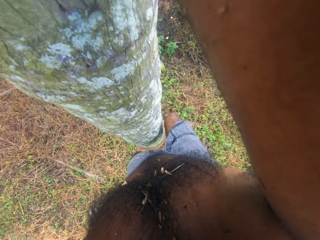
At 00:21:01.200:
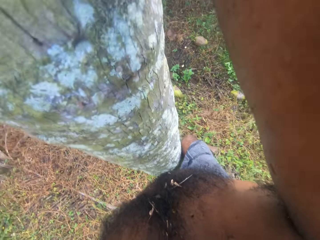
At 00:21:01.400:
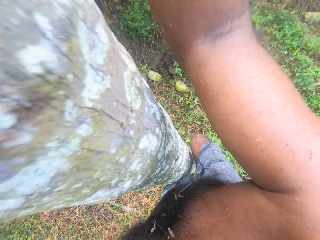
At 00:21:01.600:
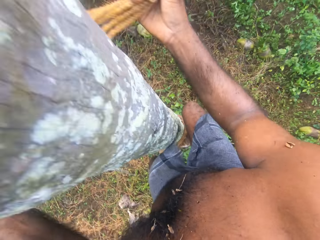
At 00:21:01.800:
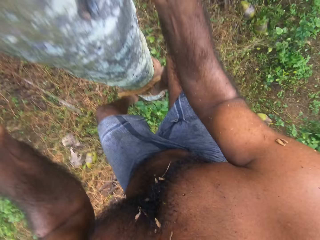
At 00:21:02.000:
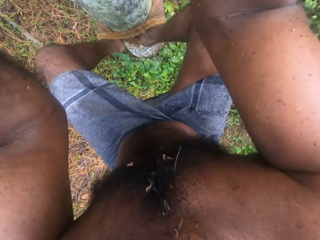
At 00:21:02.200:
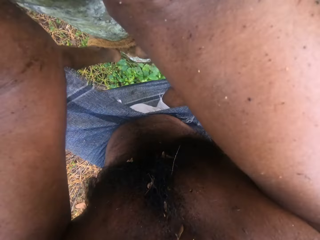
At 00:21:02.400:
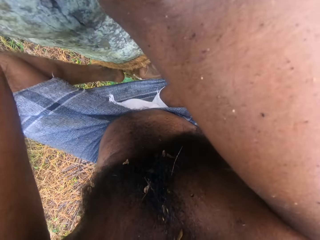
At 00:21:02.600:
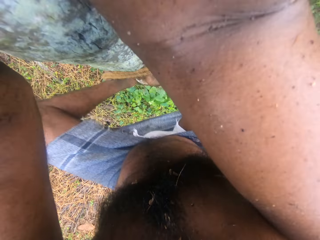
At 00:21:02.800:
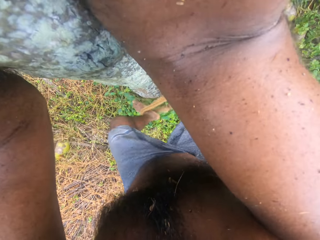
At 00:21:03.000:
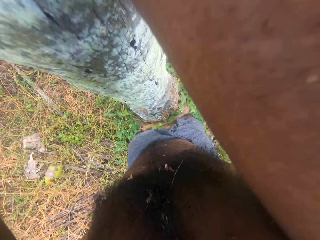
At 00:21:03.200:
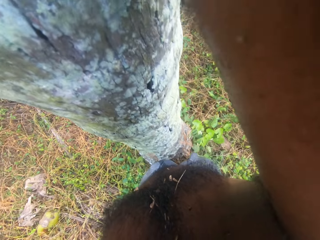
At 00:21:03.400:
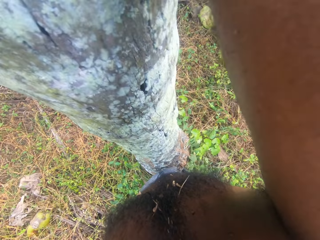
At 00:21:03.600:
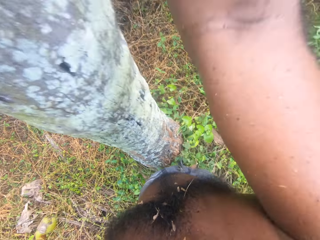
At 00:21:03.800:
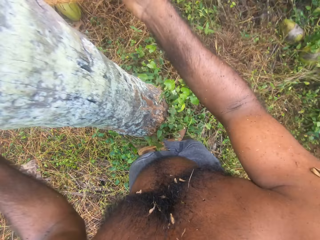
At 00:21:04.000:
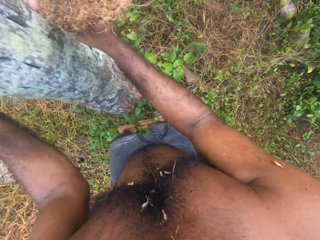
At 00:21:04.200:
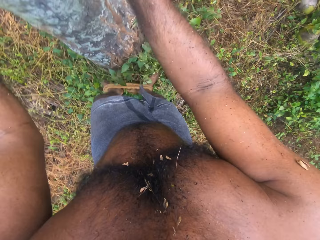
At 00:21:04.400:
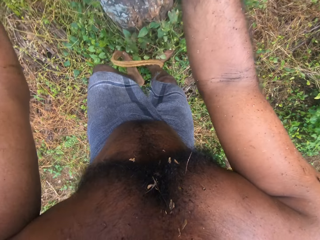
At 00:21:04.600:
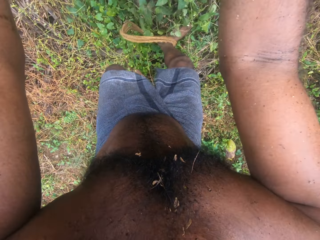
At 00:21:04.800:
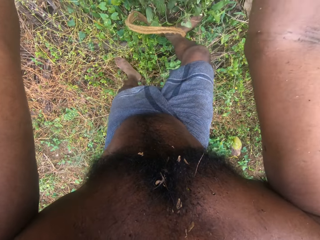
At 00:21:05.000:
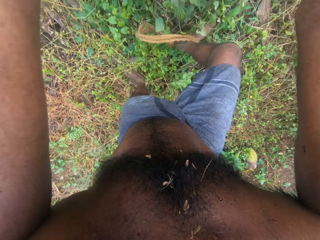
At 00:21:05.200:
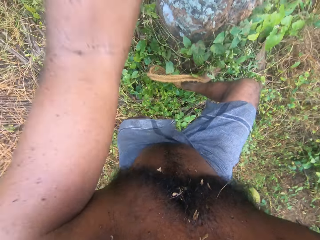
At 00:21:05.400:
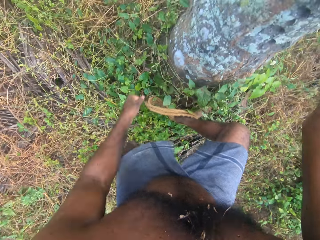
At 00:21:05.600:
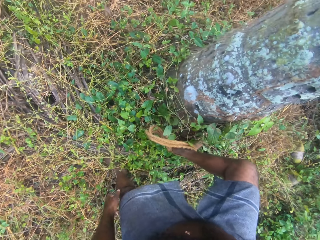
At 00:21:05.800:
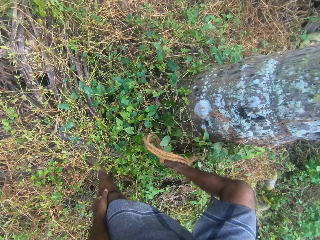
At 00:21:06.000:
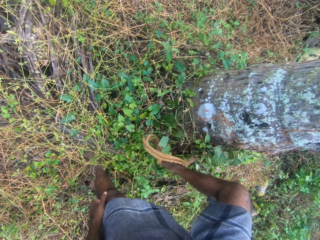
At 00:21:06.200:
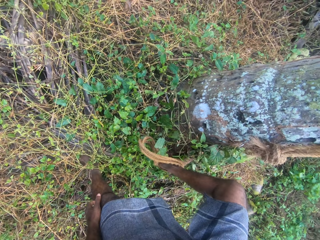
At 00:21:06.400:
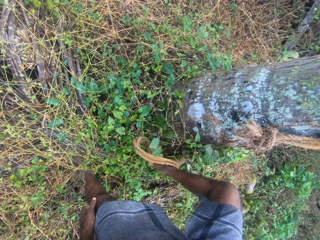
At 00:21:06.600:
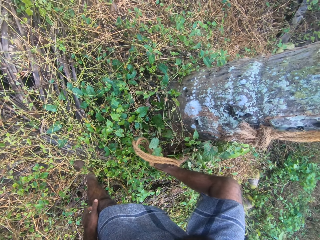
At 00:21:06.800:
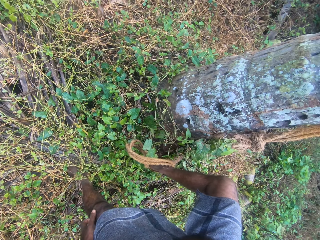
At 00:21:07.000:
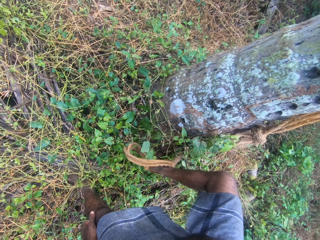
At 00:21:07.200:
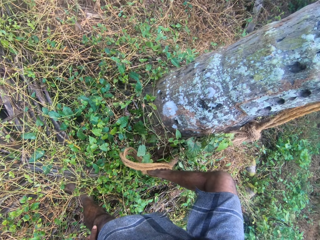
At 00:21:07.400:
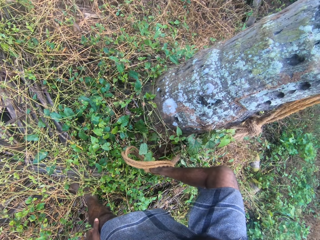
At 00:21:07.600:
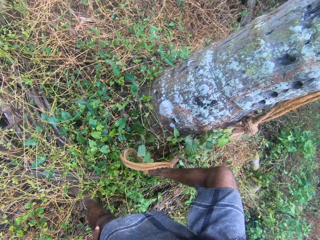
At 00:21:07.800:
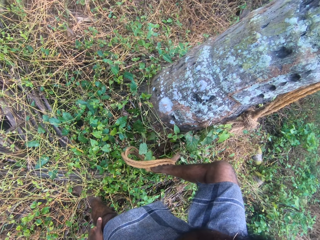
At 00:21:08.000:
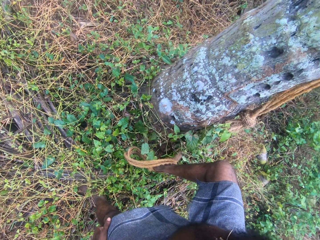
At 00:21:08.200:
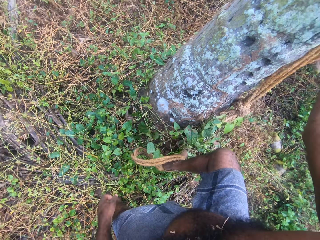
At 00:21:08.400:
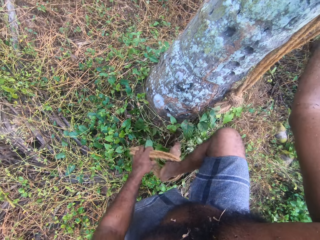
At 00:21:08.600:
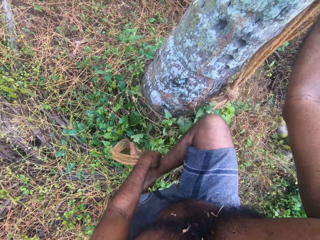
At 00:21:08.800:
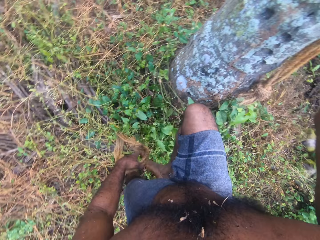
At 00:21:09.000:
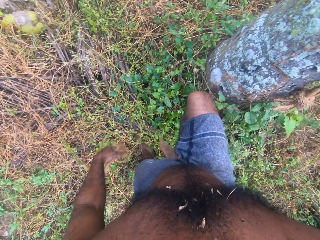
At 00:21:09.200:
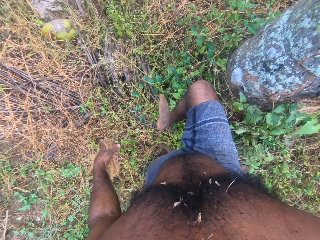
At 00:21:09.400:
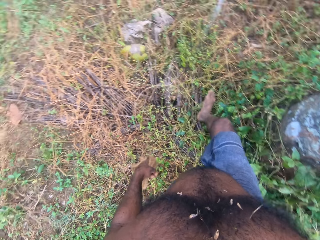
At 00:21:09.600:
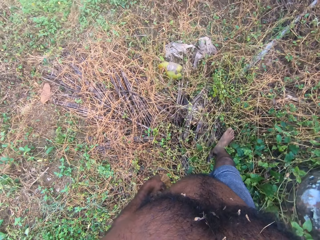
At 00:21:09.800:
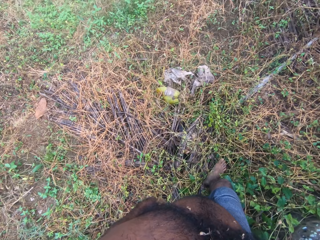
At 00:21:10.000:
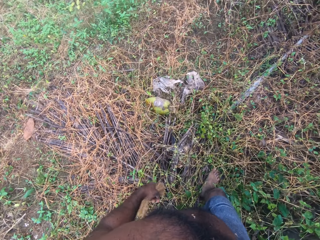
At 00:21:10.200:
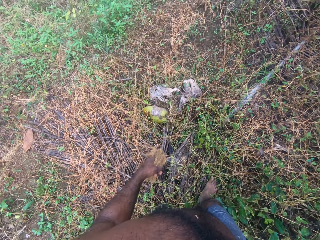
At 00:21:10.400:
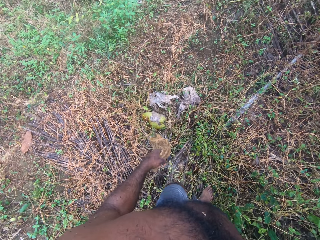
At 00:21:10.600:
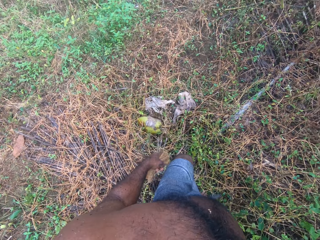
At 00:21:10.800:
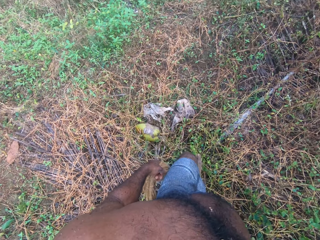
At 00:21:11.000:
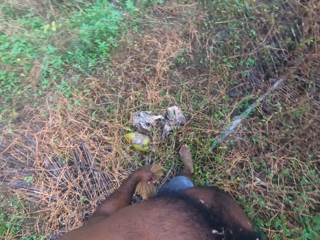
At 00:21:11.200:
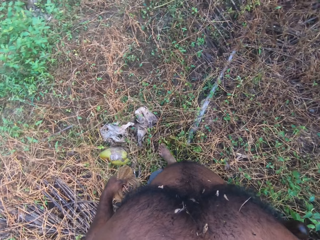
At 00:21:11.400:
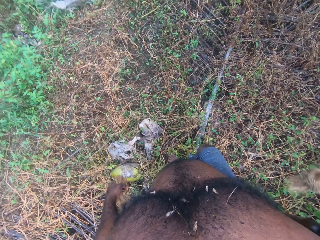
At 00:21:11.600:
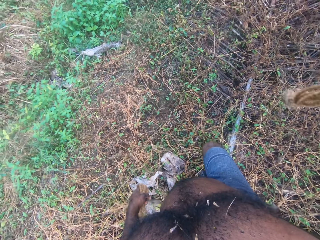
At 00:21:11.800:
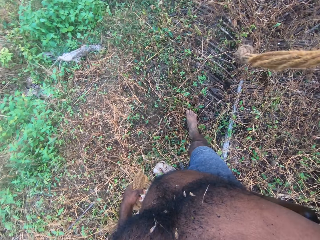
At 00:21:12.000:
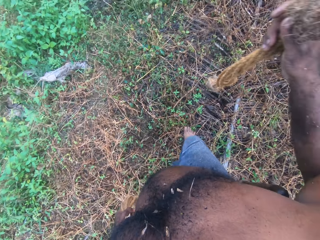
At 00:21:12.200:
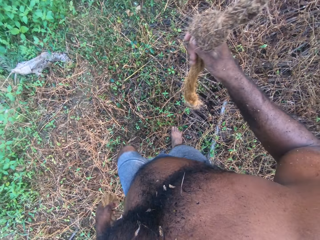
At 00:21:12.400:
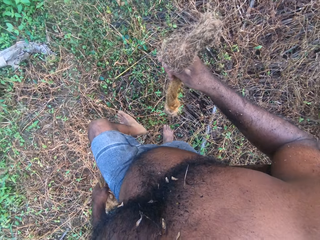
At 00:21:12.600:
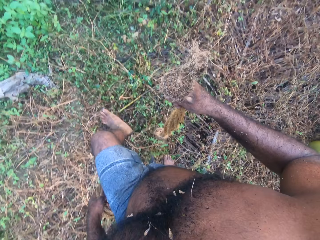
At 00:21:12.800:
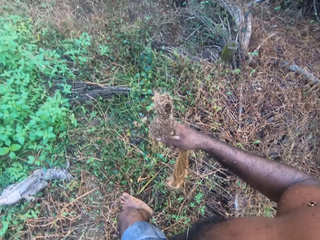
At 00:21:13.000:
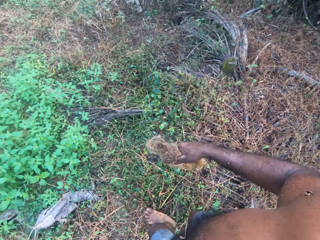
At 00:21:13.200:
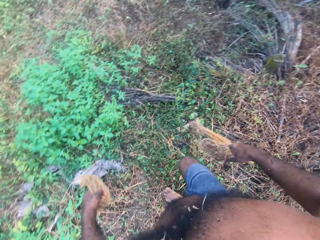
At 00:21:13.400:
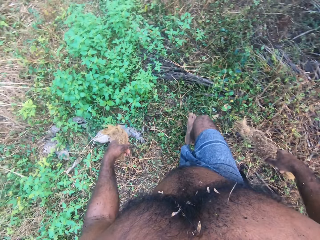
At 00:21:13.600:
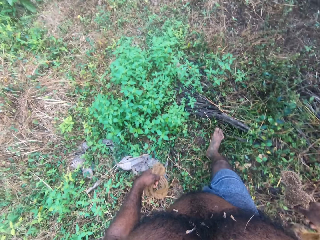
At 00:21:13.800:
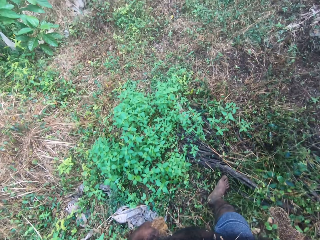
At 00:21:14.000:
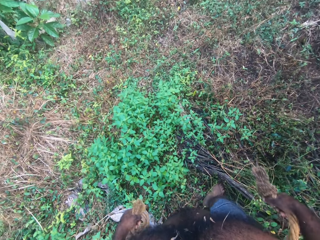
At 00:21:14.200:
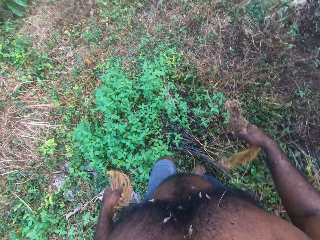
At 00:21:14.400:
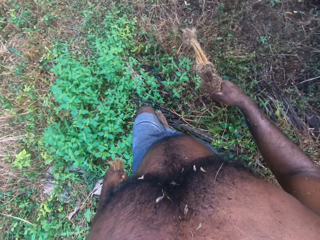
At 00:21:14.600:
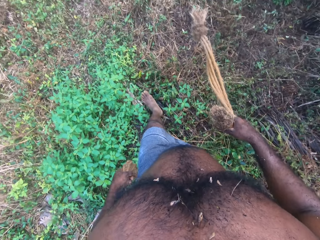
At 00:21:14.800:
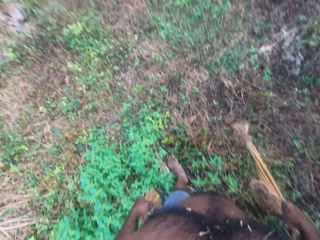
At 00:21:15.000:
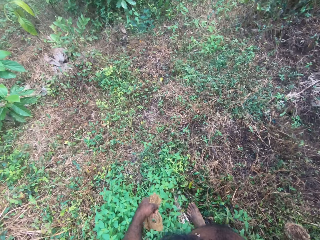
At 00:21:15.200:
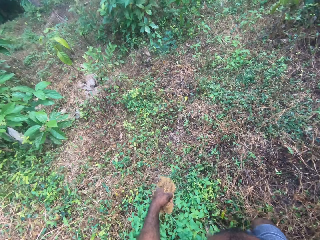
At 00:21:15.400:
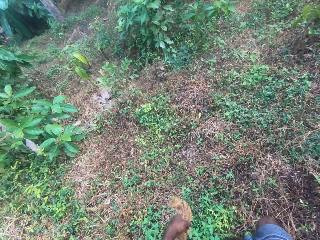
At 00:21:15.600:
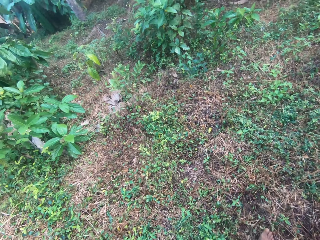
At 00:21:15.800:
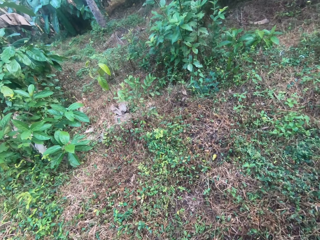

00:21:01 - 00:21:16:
The camera wearer lowers his hands. He climbs down a coconut tree. He steps on the ground. He stands. He removes his left leg from the rope. He lowers a hand. He removes his left hand from the tree. He scratches his leg with his left hand. He holds the rope with his left hand. He picks the rope from his leg. He walks and carries the rope with his left hand. He moves a leg. He holds the rope. He pants with his mouth. He carries the rope with his right hand. He walks on the plantation.

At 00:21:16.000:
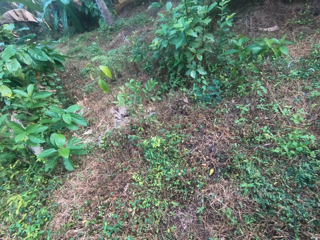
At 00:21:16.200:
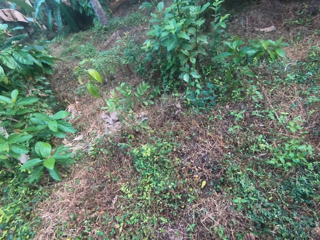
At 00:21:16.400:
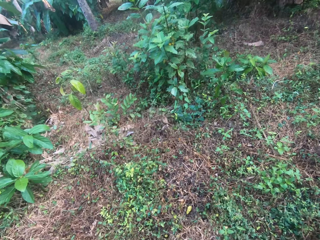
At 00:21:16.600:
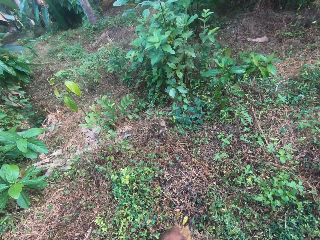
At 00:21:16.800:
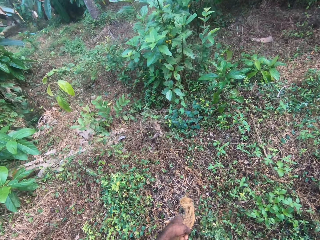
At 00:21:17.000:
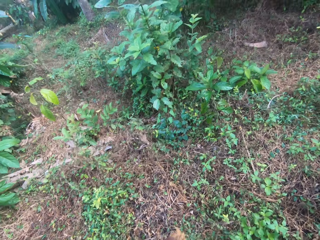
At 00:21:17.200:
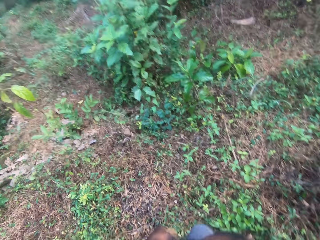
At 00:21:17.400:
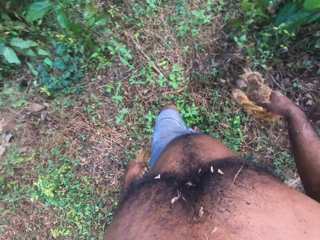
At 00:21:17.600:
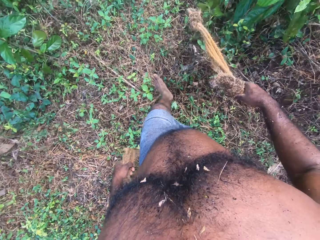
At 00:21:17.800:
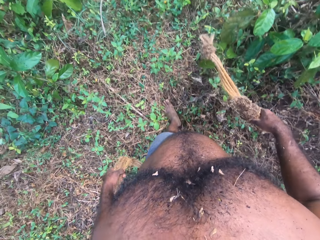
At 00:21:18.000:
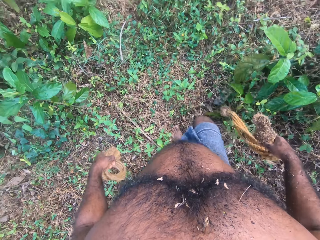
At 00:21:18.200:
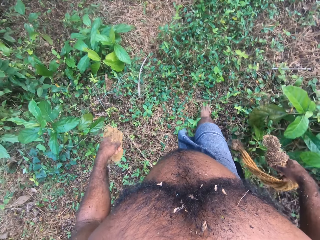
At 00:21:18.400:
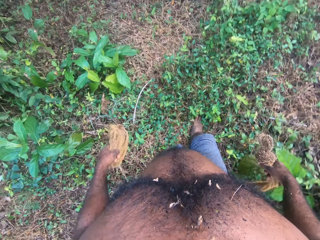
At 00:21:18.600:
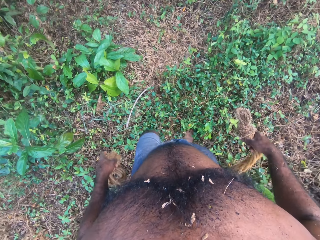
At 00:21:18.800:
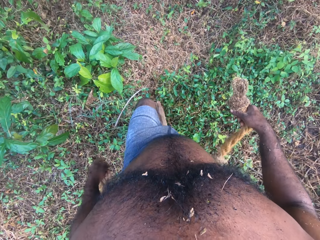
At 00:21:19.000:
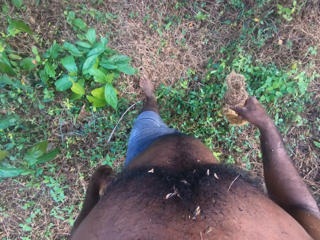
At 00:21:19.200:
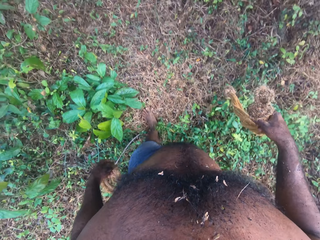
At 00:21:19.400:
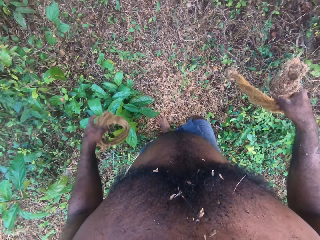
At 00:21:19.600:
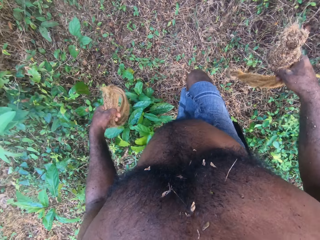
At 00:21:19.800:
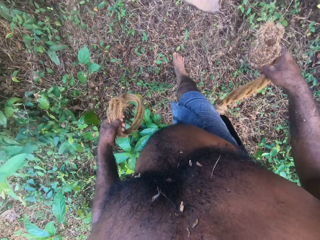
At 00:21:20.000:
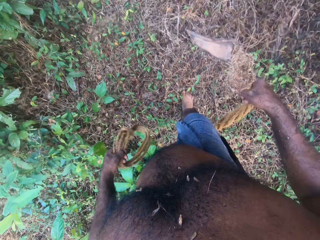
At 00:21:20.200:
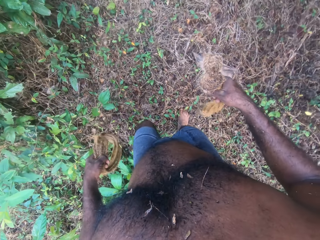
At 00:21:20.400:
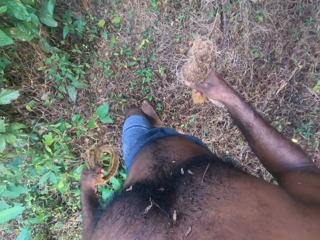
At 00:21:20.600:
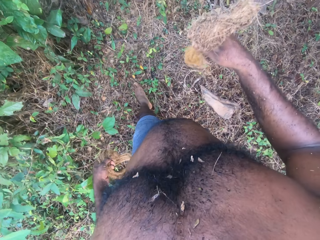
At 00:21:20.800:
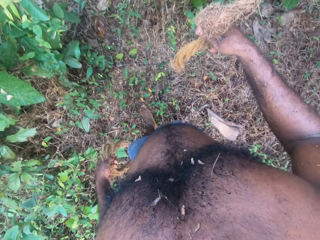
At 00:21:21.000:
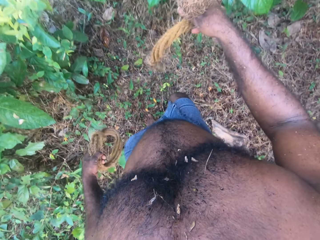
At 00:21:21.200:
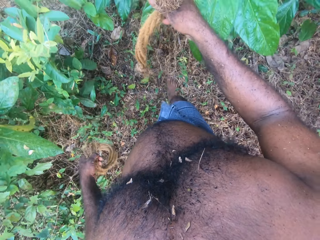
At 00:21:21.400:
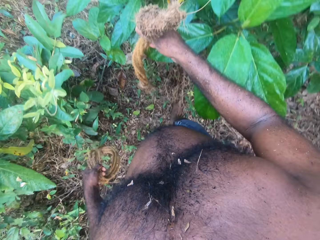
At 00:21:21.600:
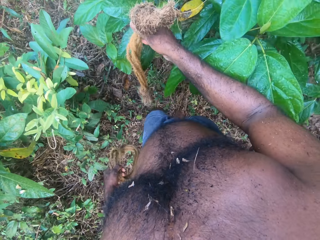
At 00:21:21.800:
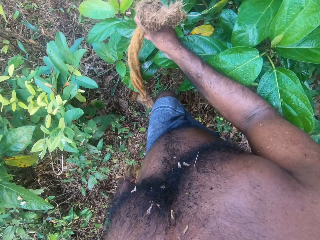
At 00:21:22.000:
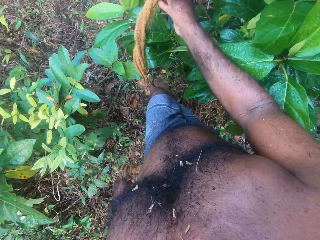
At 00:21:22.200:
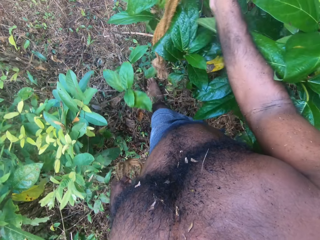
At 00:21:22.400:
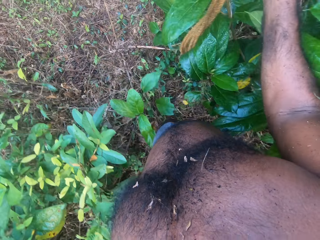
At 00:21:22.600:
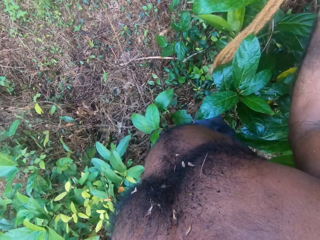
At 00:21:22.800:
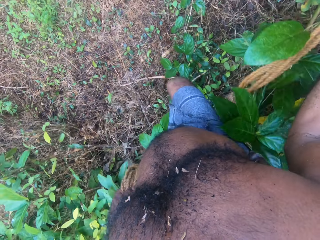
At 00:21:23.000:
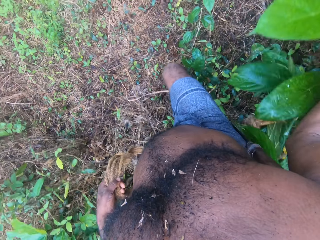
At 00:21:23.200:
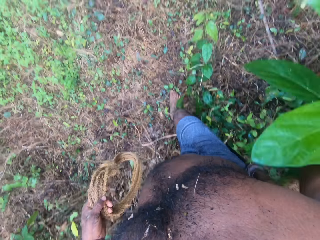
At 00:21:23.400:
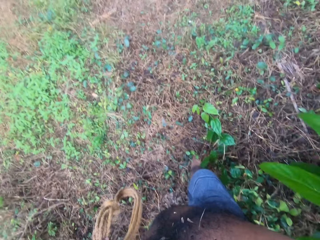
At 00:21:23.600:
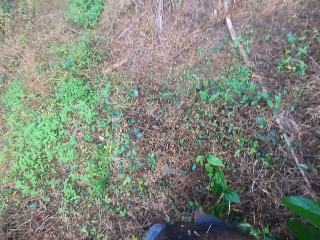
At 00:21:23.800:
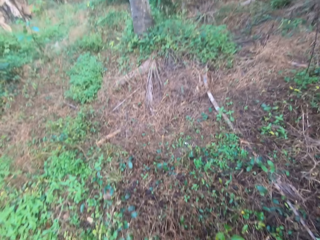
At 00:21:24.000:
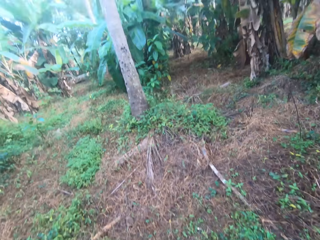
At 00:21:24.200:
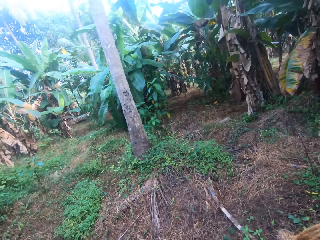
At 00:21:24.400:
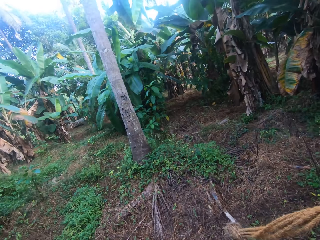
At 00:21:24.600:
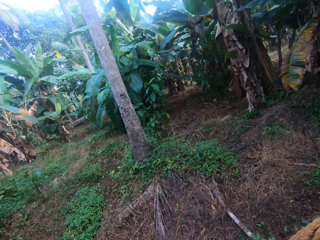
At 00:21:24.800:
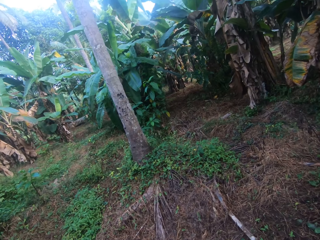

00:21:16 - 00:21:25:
The camera wearer swings his hands. He stretches his right hand. He pushes a small plant away with his right hand.
